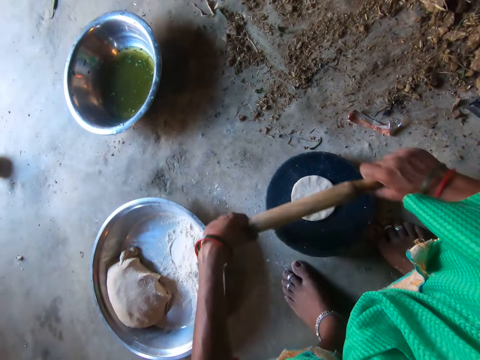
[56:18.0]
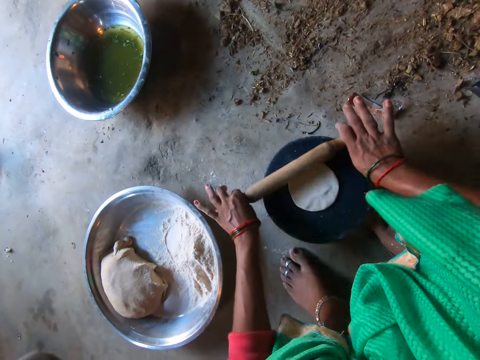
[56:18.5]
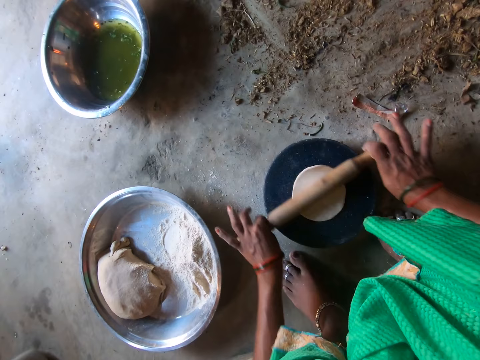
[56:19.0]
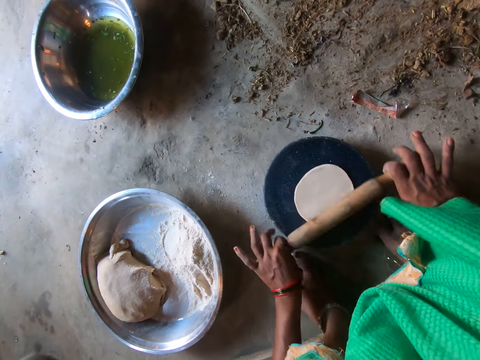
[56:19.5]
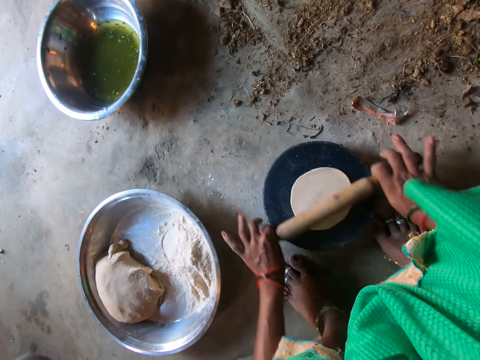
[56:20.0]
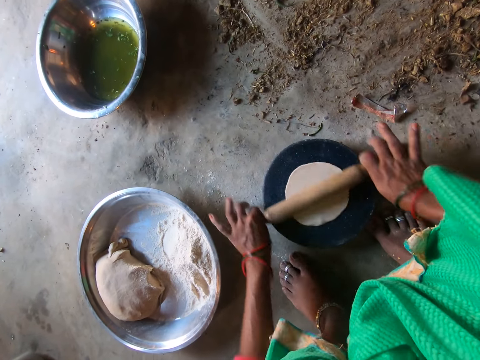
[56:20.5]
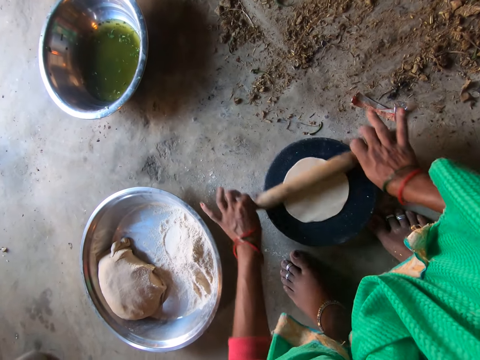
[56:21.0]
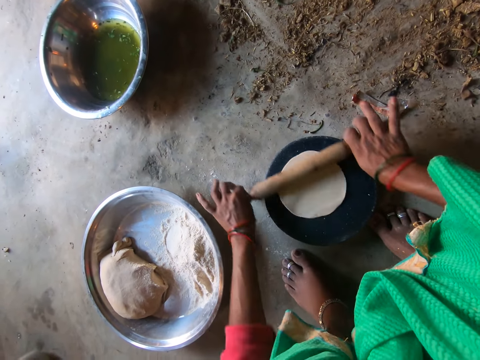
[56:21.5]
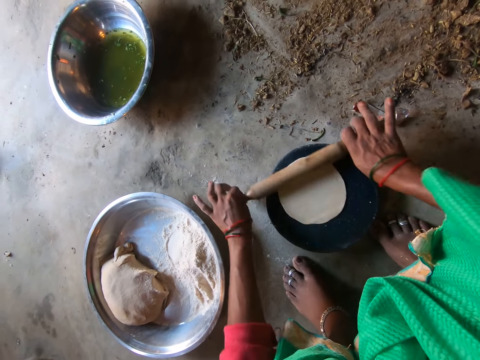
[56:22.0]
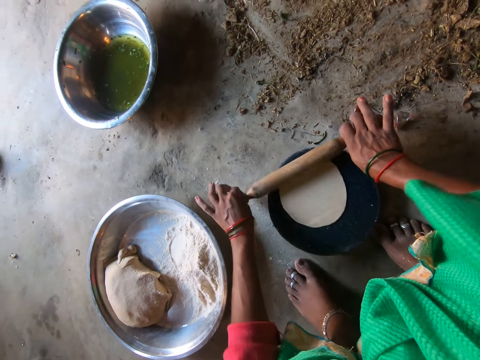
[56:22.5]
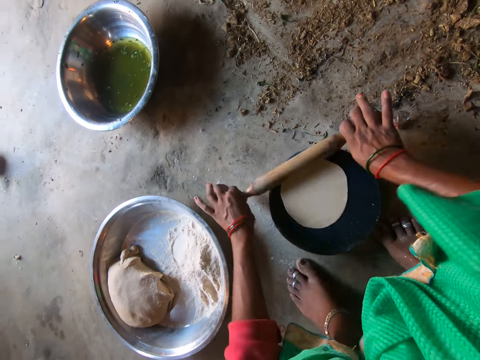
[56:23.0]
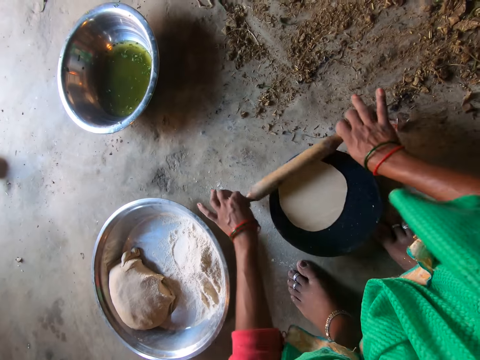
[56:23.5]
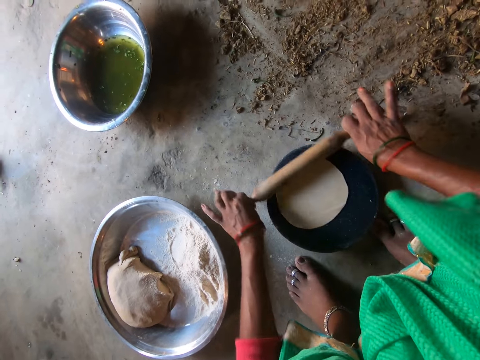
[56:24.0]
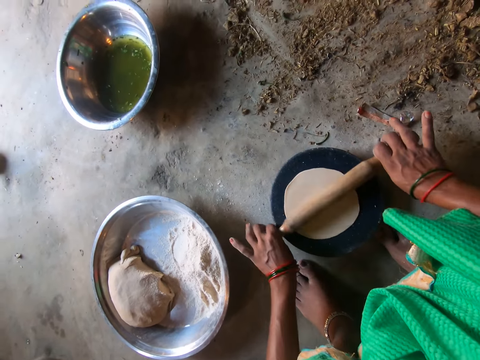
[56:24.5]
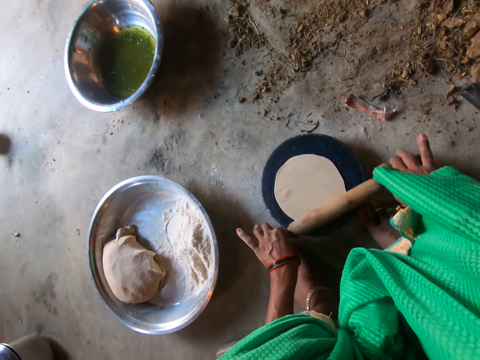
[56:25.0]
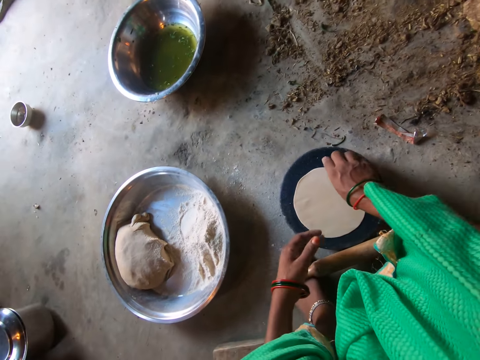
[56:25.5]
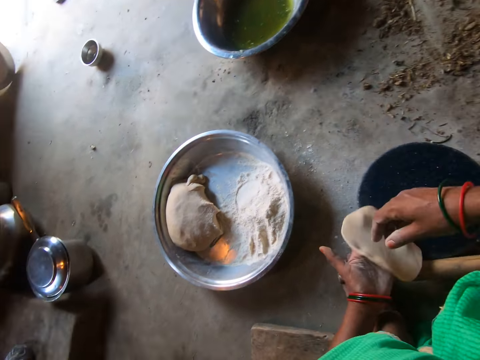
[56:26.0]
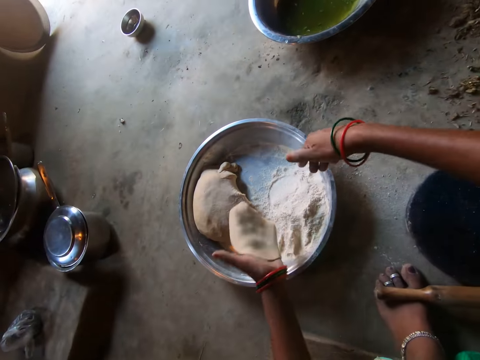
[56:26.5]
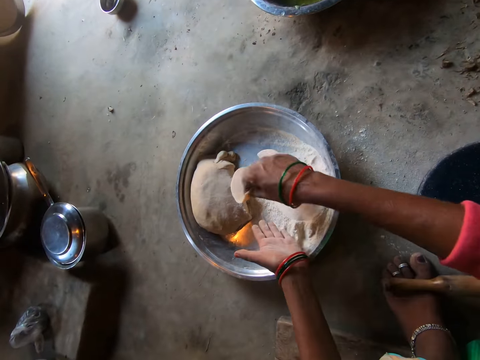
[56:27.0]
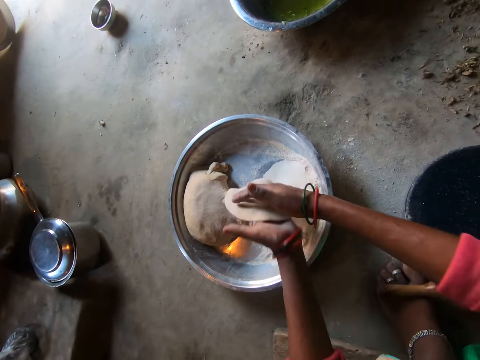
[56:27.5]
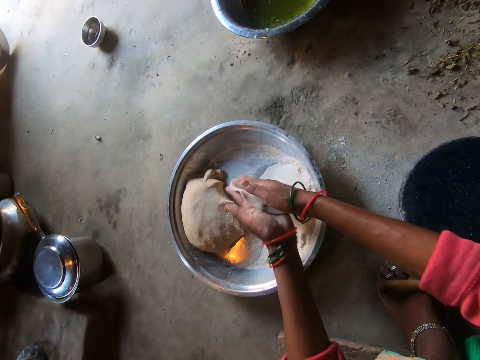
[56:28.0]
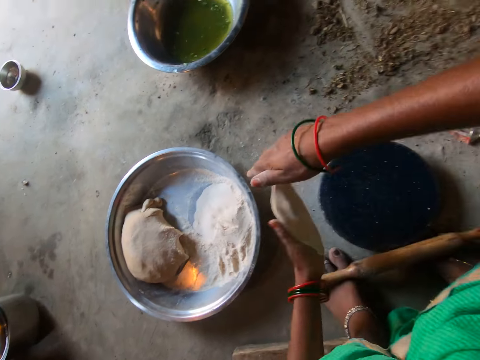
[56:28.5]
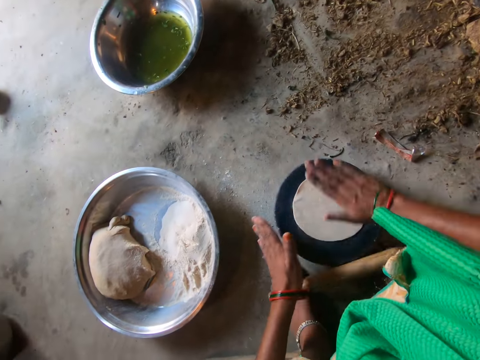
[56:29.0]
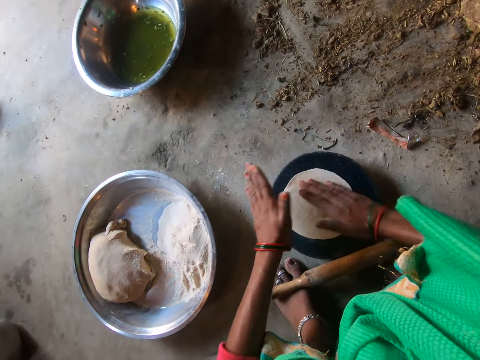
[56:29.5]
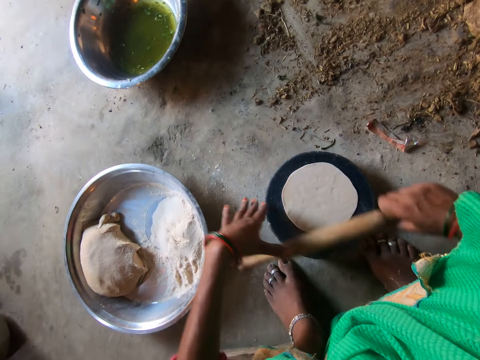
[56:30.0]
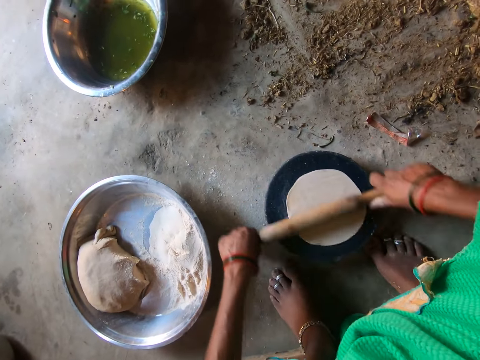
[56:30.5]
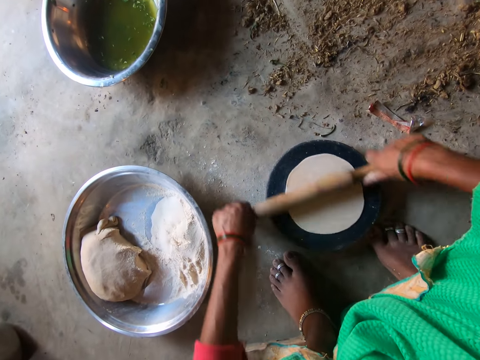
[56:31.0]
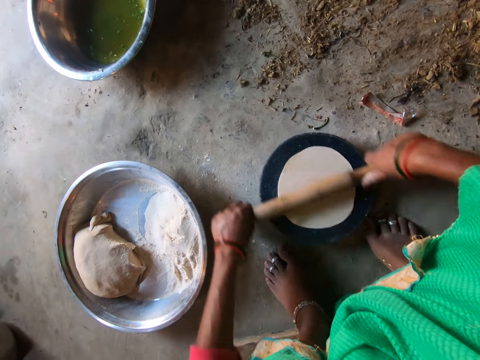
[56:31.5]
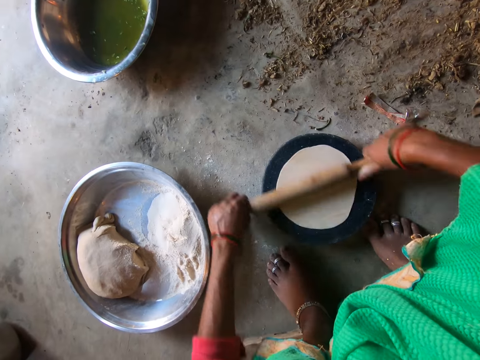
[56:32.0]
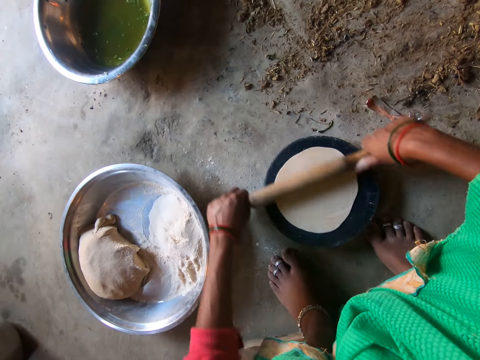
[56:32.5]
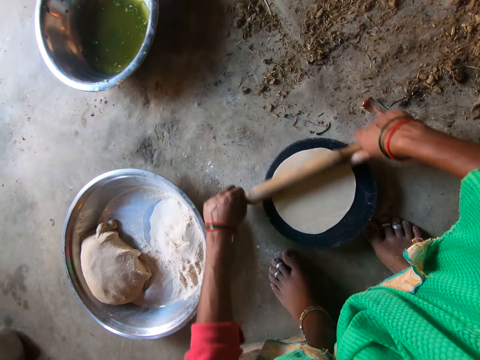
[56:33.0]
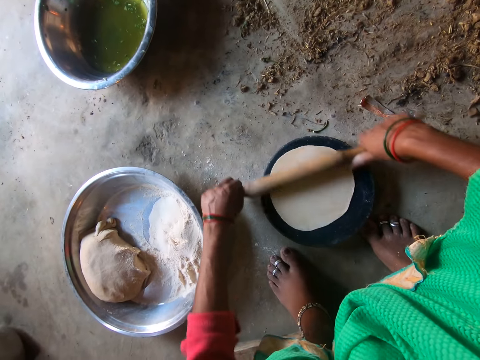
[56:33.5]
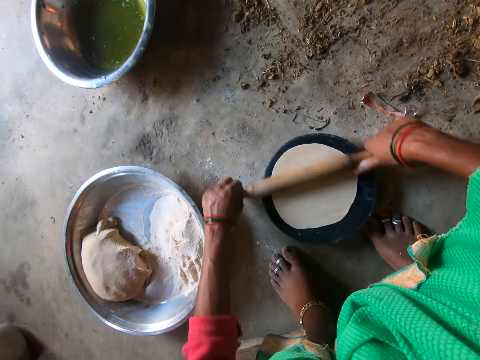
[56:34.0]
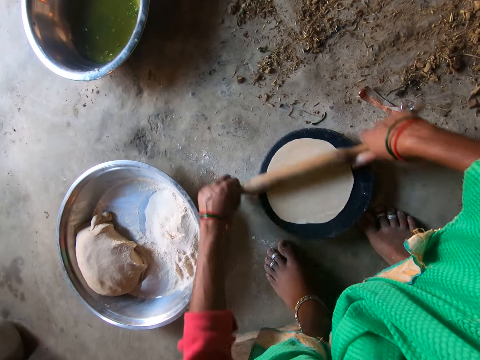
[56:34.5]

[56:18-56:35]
The camera wearer touches the dough on the pan with her left hand. She rolls the dough on the pan with the rolling pin with both hands. She picks up the dough with her right hand. She puts the dough in the flour. She transfers the dough to her left hand. She kneads the dough with both hands. She drops the dough on the pan with her left hand. She rotates the dough on the pan with her right hand. She picks up the rolling pin from the floor with her right hand. She rolls the dough on the pan with the rolling pin.

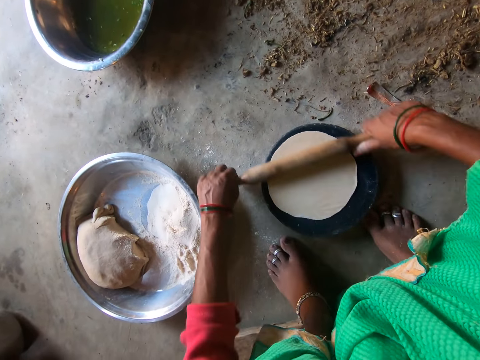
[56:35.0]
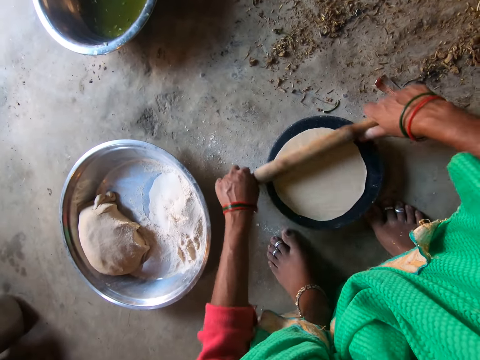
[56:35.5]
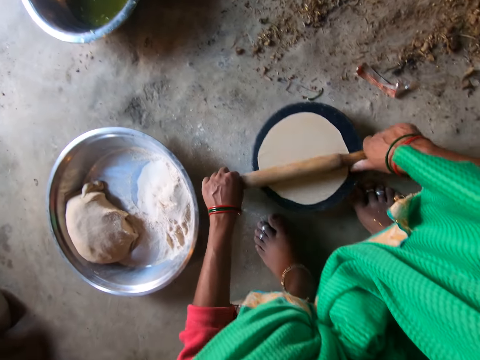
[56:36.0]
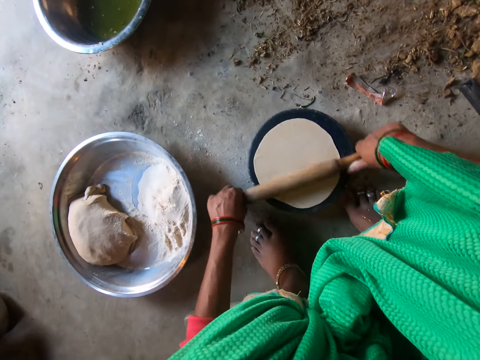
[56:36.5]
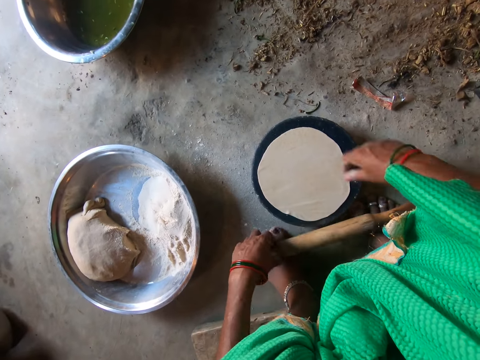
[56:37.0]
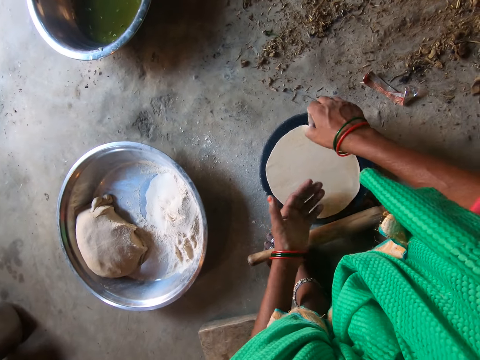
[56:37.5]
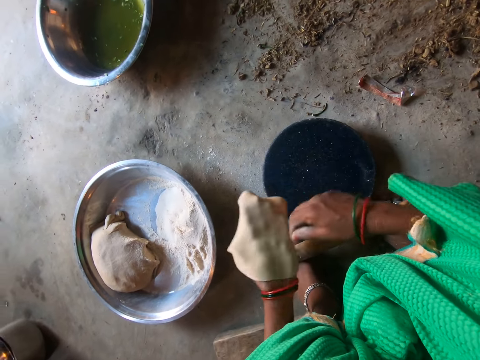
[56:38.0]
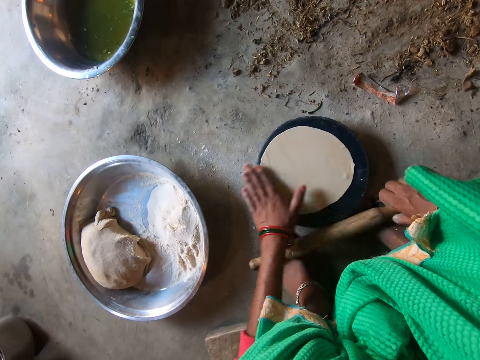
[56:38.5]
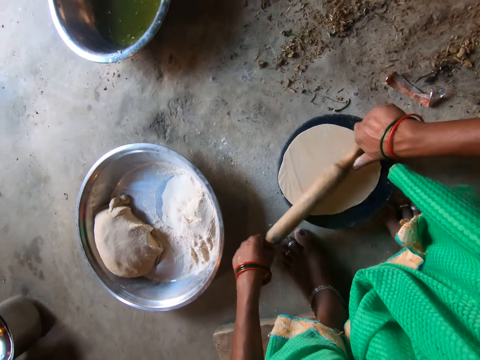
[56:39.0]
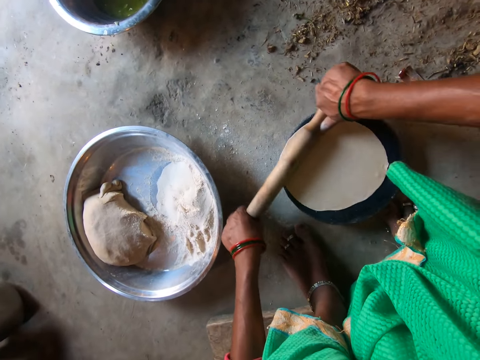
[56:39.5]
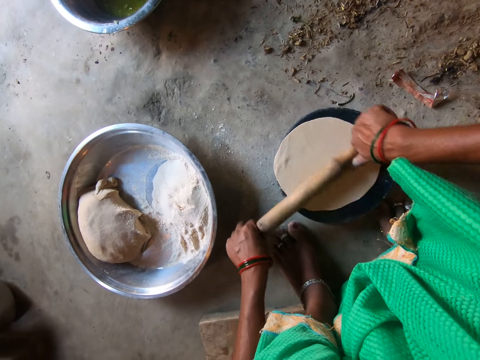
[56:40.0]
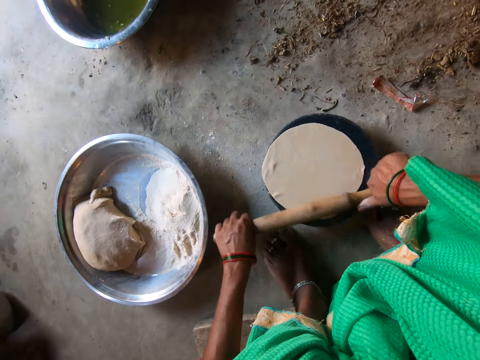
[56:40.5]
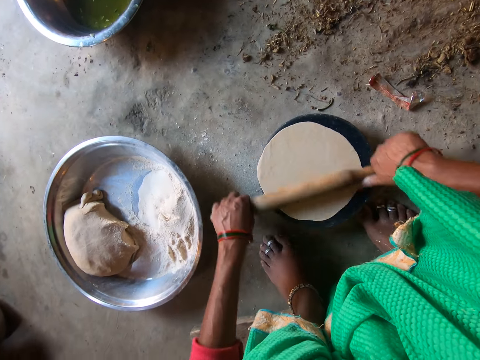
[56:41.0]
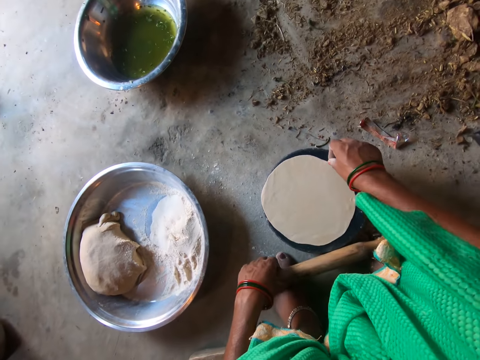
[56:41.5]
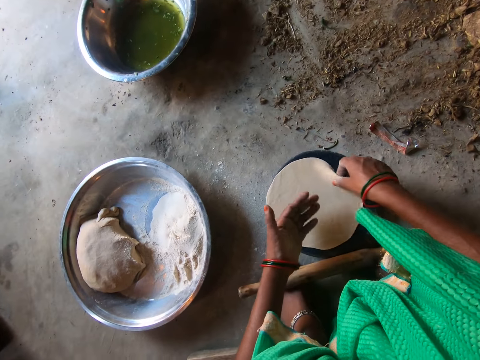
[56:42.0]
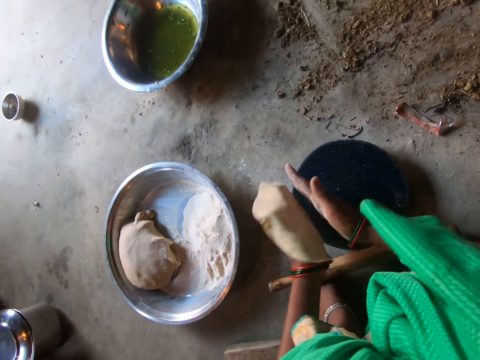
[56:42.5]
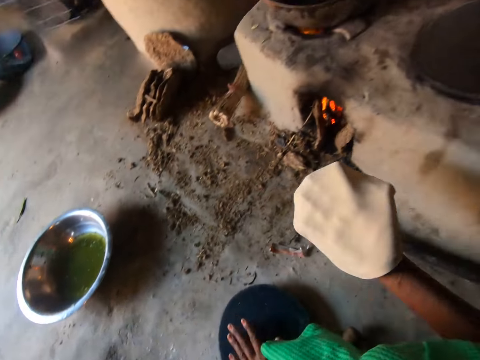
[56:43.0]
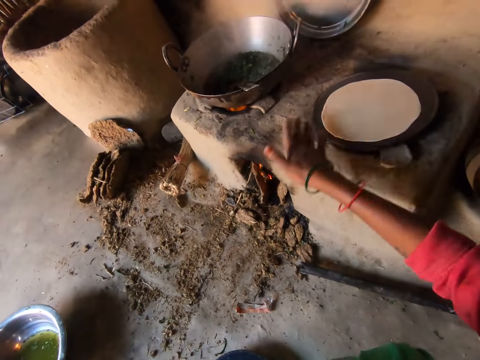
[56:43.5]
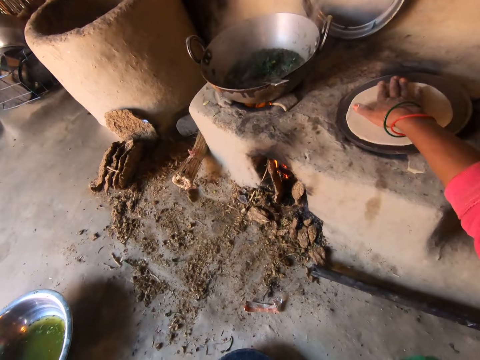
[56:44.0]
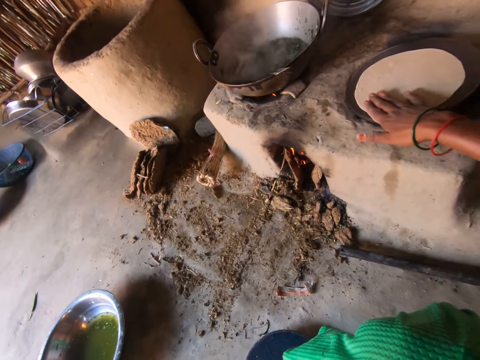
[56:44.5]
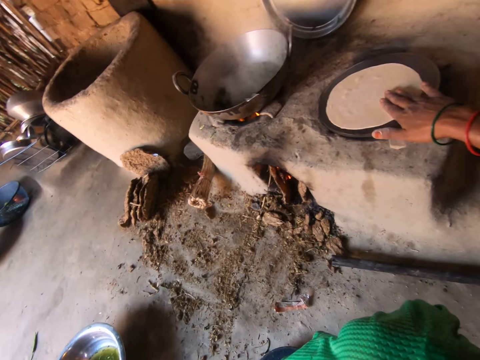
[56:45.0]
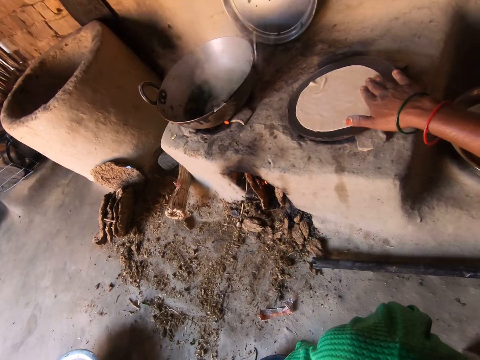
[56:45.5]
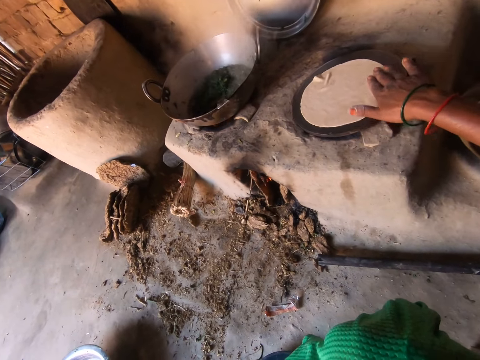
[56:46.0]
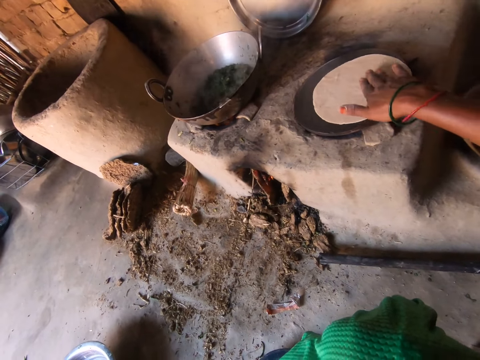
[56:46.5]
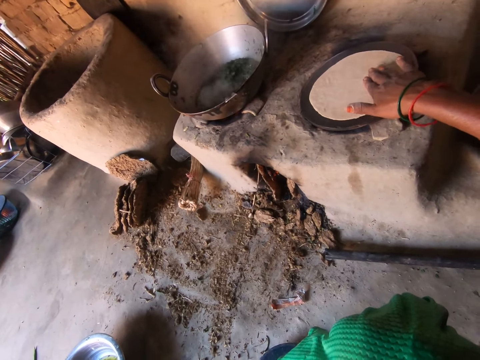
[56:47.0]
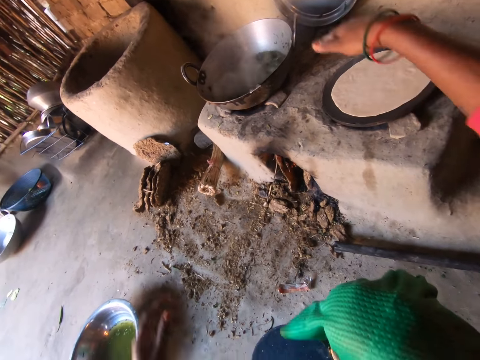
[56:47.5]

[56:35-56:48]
The camera wearer drops the rolling pin on the floor. She picks up the dough from the pan with her right hand. She transfers the dough to her left hand. She turns the dough to the other side. She places the dough on the pan. She rolls the dough with the rolling pin. She picks up the dough from the pan with her right hand. She transfers the dough to her left hand. She transfers the dough to her right hand. She places the dough on the hot plate. She adjusts the dough on the hot plate with her right hand. She spins the dough in the pan.
